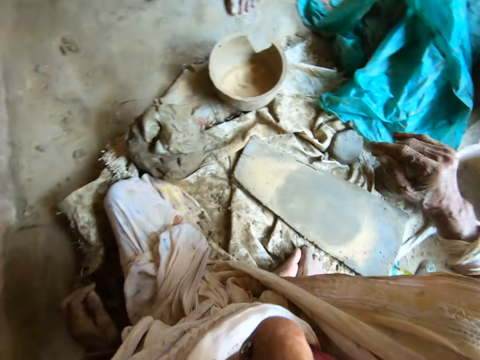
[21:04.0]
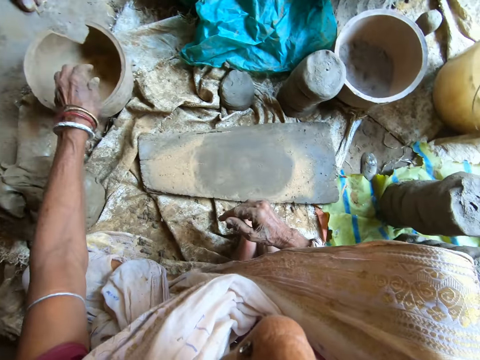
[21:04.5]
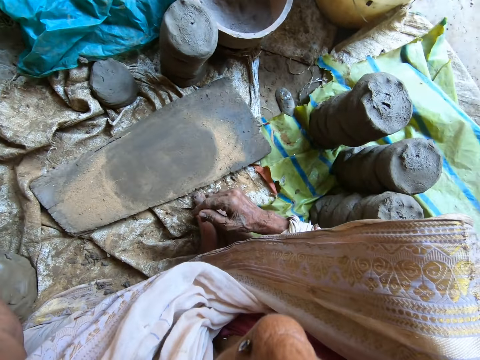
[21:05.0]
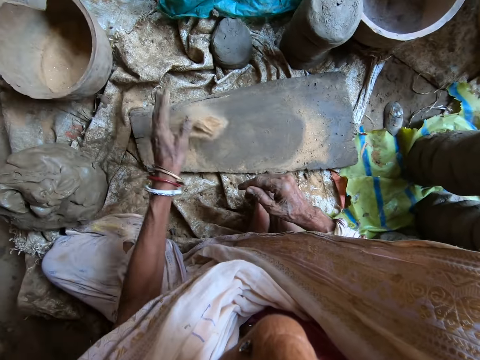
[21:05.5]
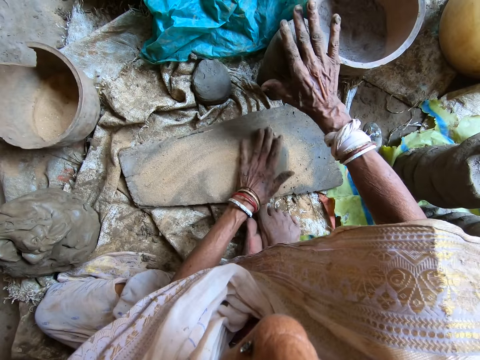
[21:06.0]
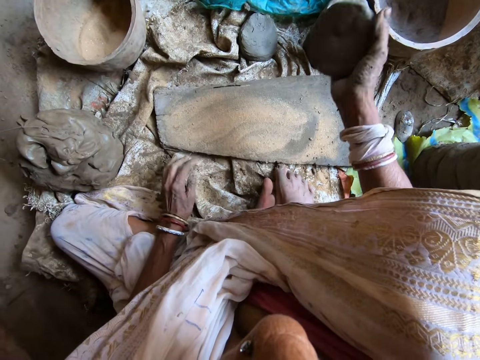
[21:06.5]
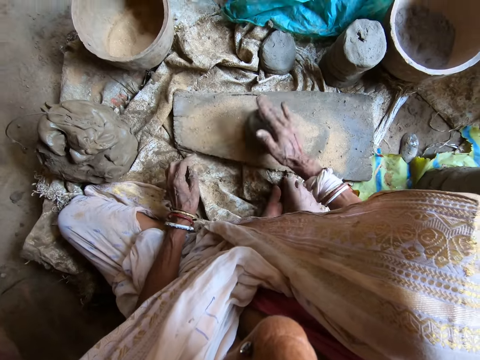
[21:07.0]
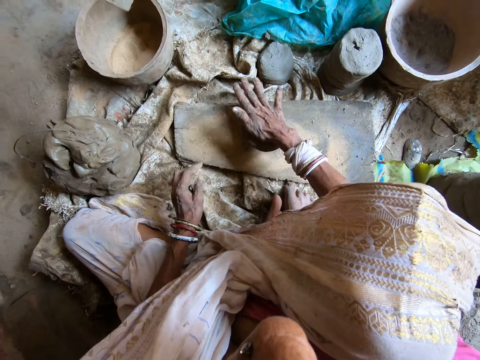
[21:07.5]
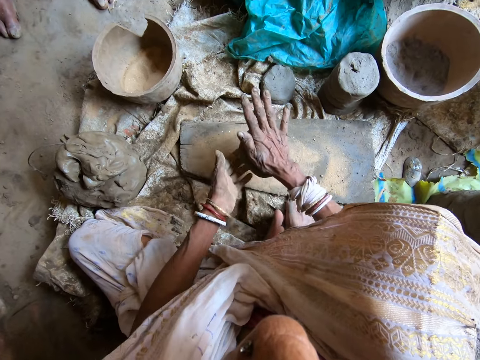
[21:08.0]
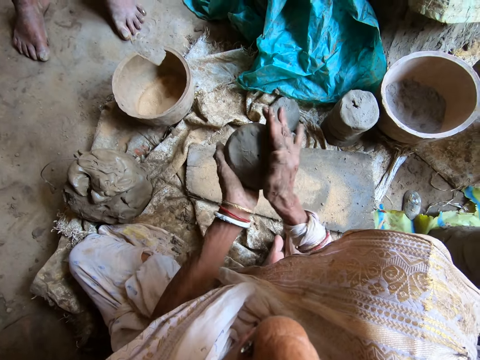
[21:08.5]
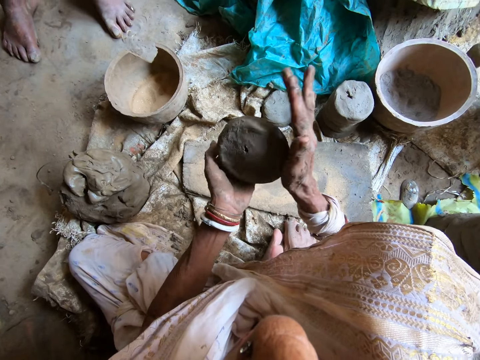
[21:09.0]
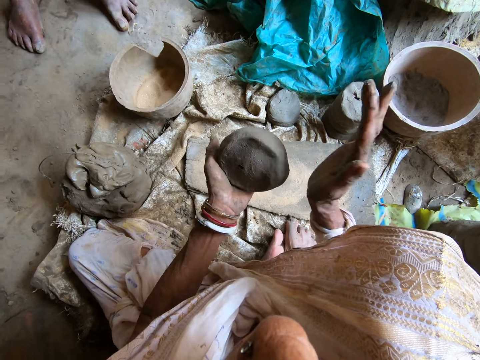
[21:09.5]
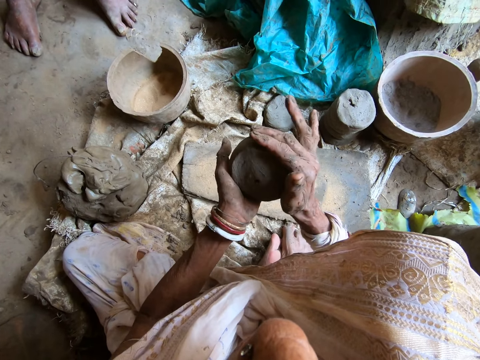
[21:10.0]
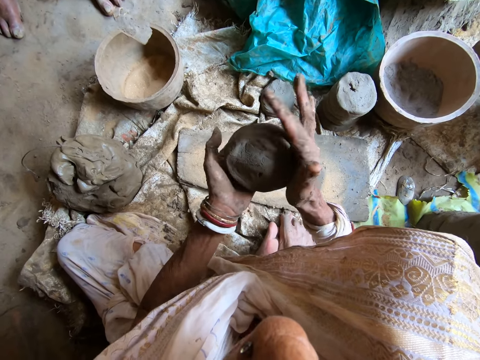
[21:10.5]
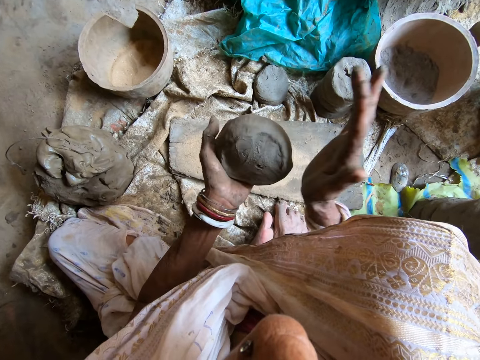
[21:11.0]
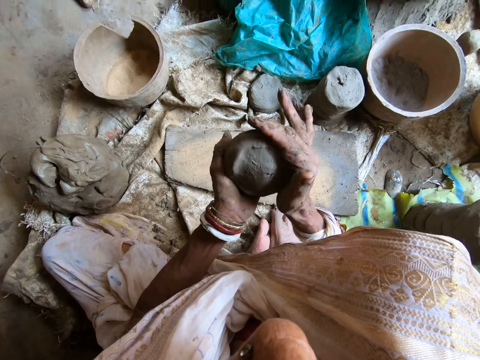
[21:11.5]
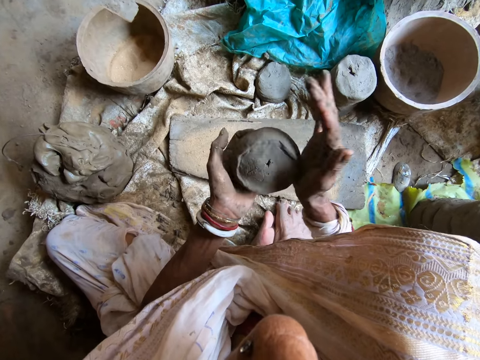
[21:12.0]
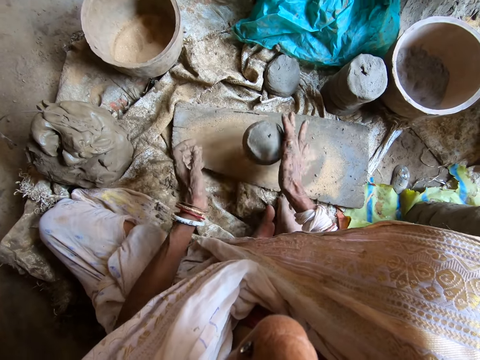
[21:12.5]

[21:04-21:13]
The camera wearer scoops sand from the molded bowl with her left hand. She throws the sand on the plank with her left hand. She spreads the sand on the plank with her left hand. She picks a molded clay with her right hand. She drops the molded clay on the plank with her right hand. She hits the molded clay on the plank with her right hand. She converses with a man. She puts the molded clay in her right hand on her left hand. She hits the molded clay in her left hand with her right hand. She drops the molded clay on the plank with her right hand.

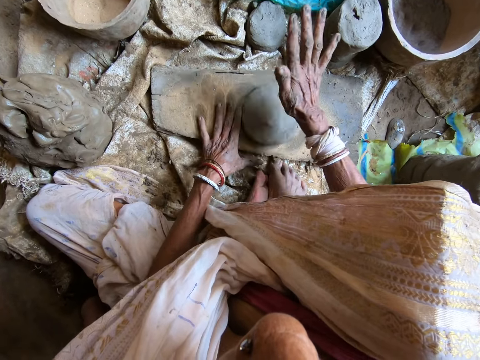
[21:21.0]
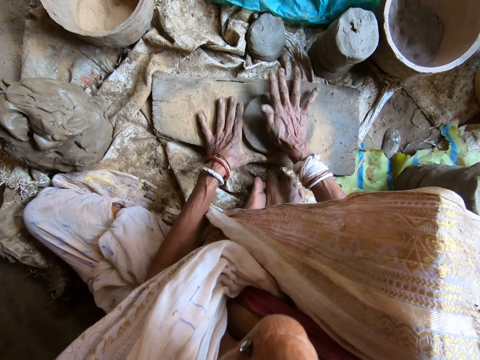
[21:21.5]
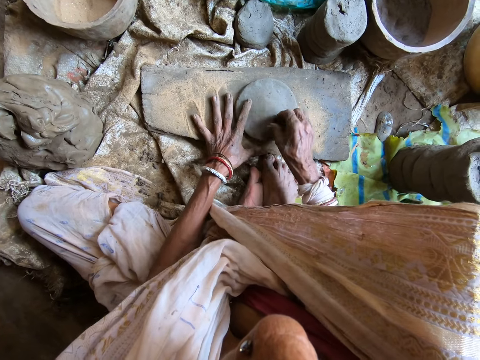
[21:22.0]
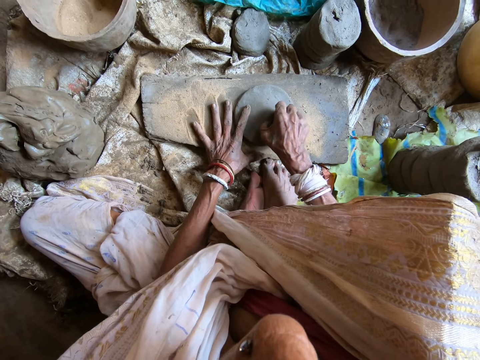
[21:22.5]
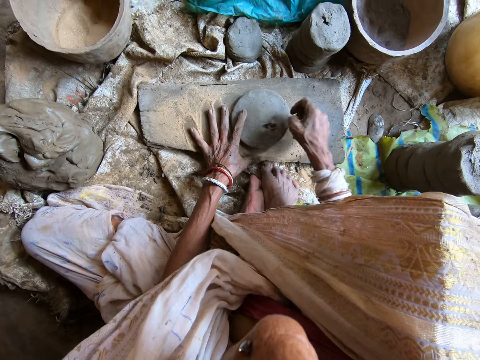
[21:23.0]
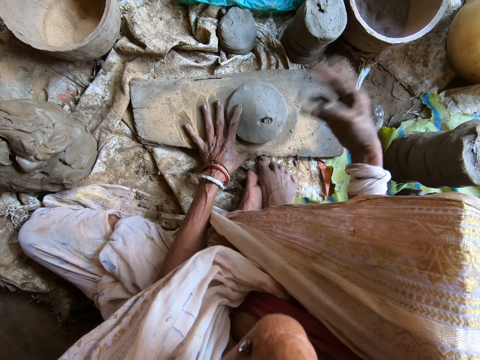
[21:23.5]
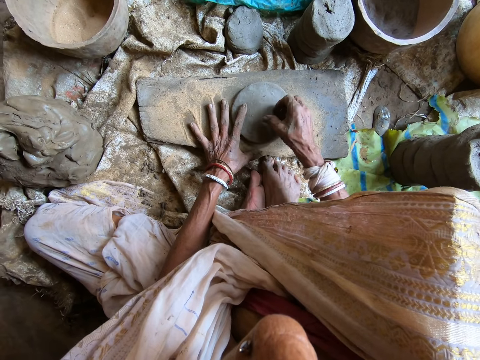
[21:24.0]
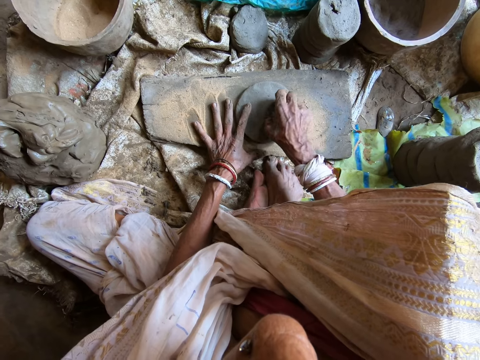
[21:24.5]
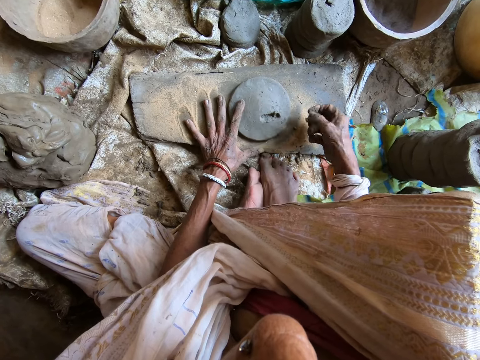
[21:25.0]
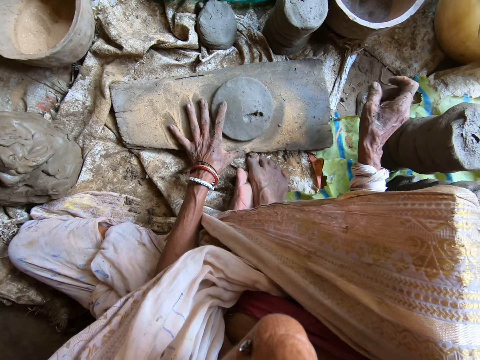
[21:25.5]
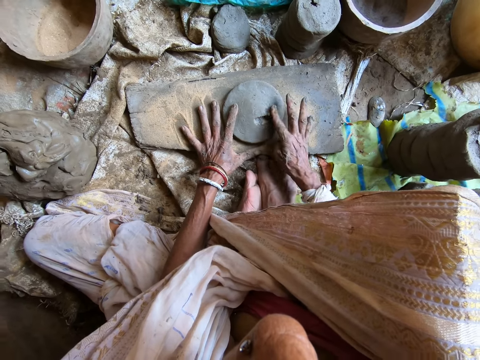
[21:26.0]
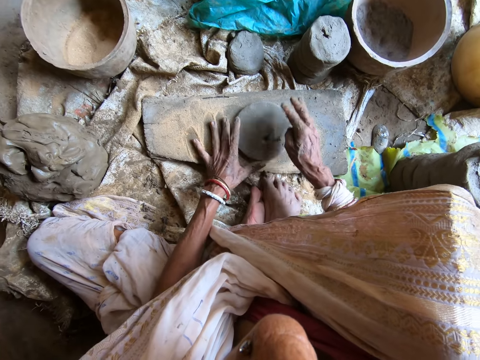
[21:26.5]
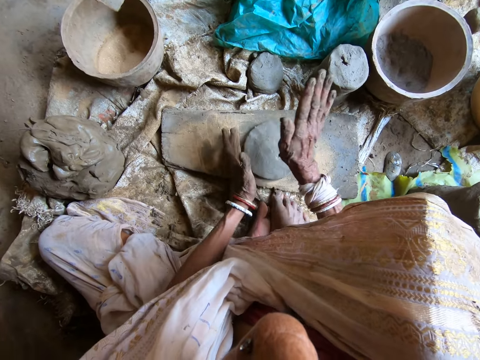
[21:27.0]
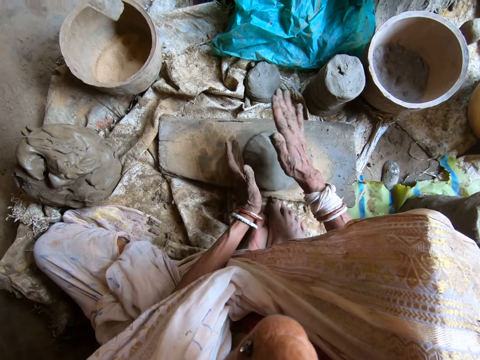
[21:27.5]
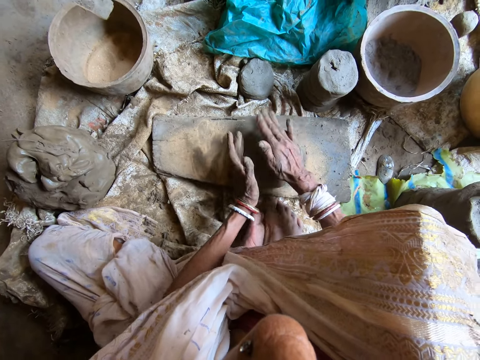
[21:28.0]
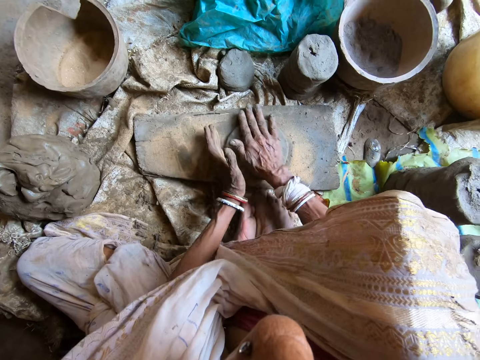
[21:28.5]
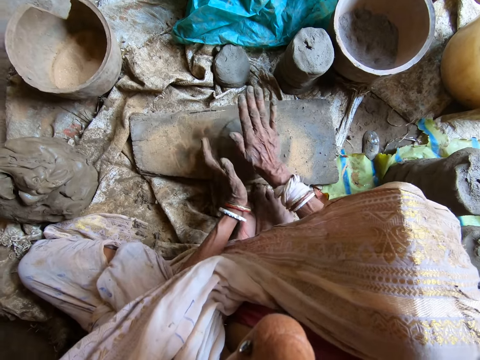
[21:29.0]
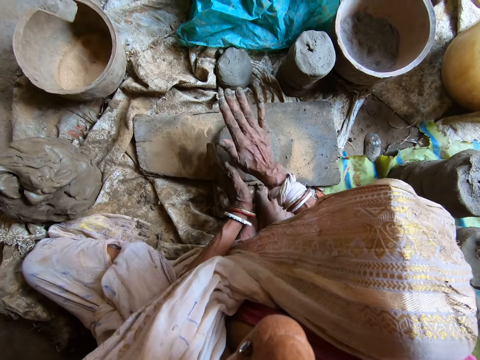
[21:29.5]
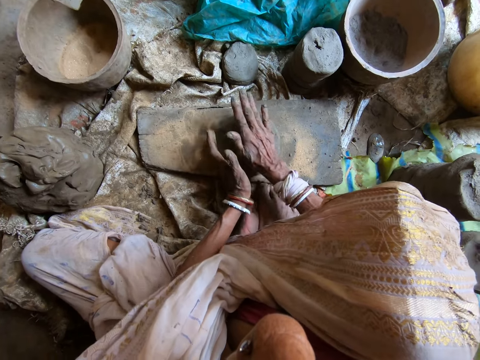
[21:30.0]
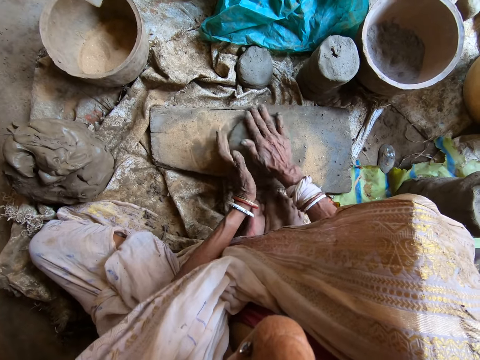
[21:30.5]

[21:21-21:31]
The camera wearer removes a stone from the molded clay with her right hand. She throws the stone with her right hand. She removes a stone from the molded clay with her right hand. She throws the stone with her right hand. She covers the molded clay with her right index finger. She hits the molded clay on the plank with her right hand.

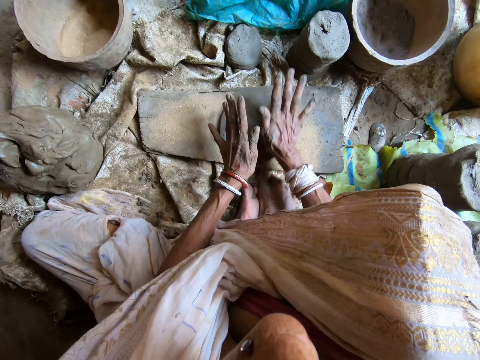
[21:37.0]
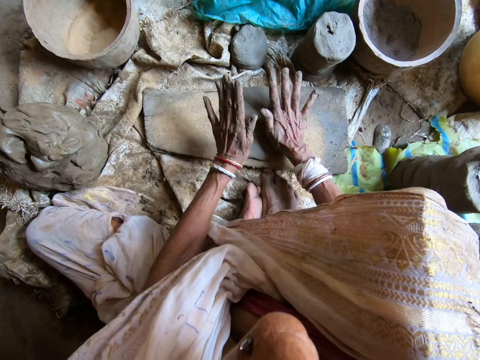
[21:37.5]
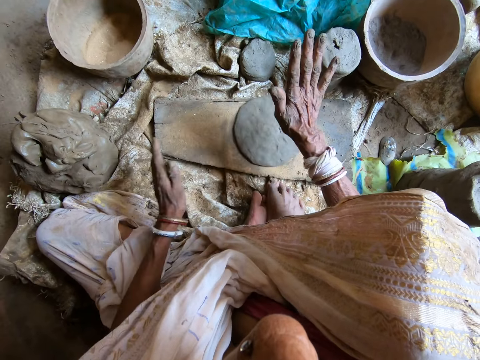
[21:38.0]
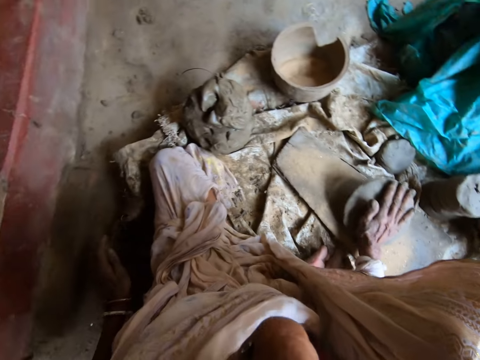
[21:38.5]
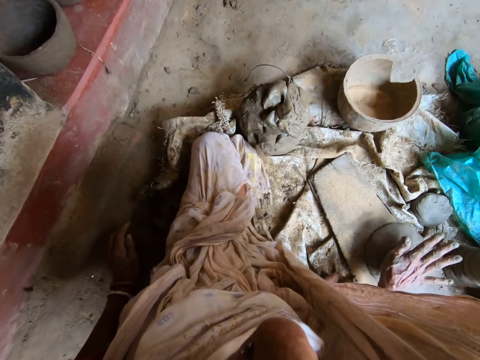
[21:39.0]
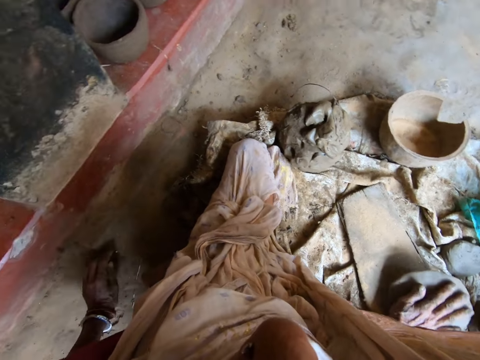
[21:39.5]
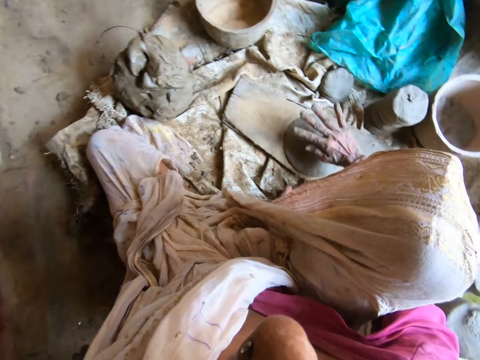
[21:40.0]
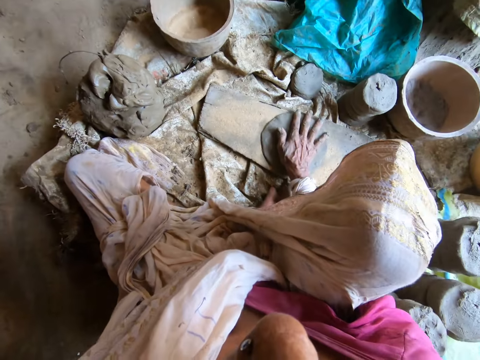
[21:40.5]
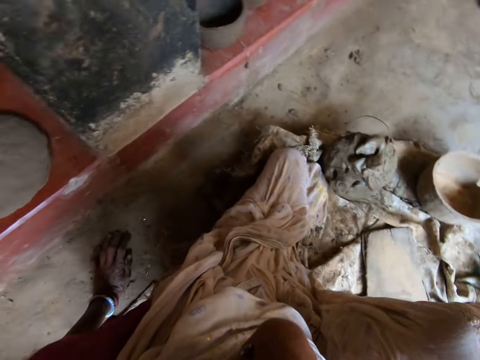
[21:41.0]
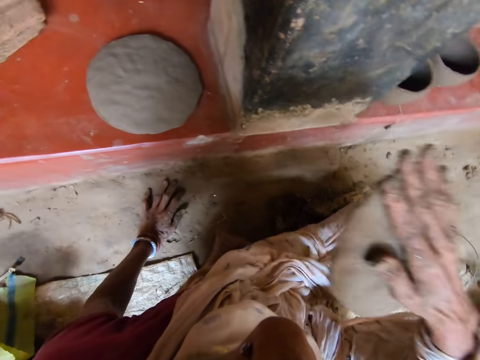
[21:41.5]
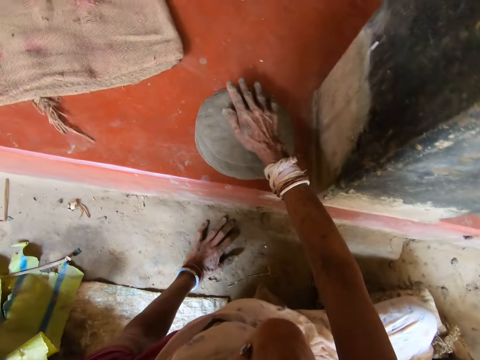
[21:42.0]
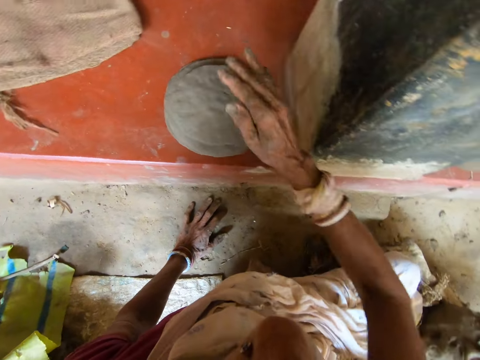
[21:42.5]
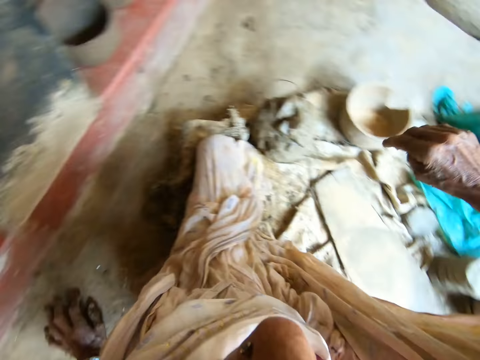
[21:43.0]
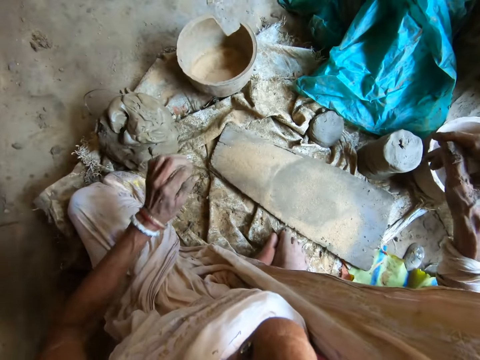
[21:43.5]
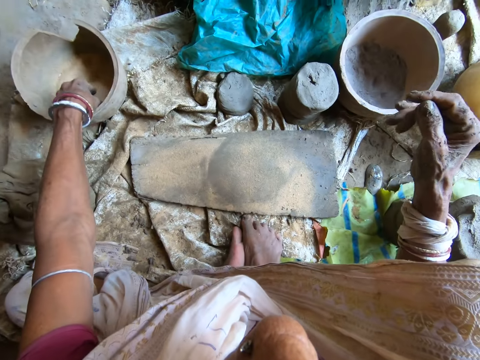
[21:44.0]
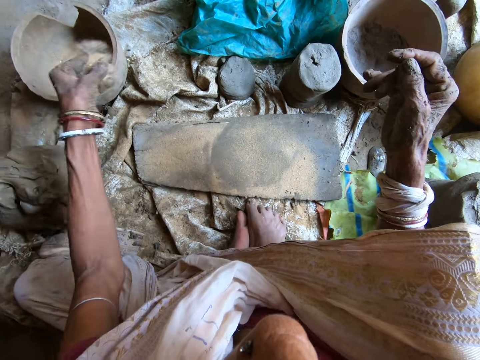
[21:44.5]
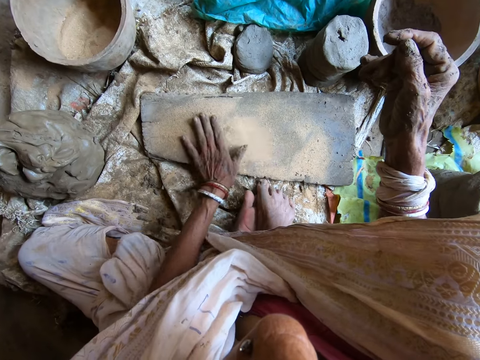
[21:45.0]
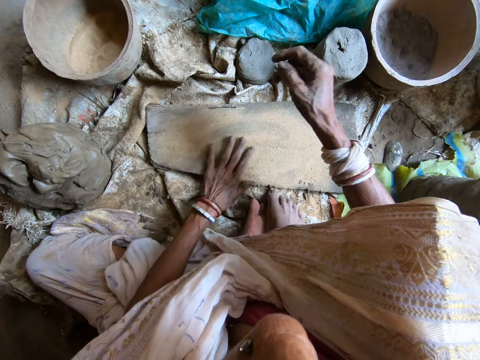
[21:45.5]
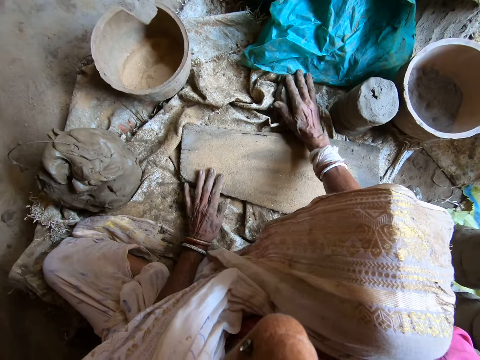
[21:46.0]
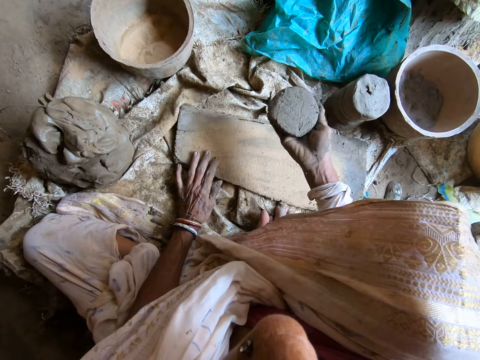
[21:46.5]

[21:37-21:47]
The camera wearer hits the molded clay on the plank with her right hand. She picks up the molded clay from the plank with her right hand. She puts the molded clay in her right hand on the molded clay on the floor. She scoops sand from the molded bowl with her left hand. She pours the sand on the plank with her left hand. She spreads the sand on the plank with her left hand. She picks the molded clay from the plank with her right hand.
